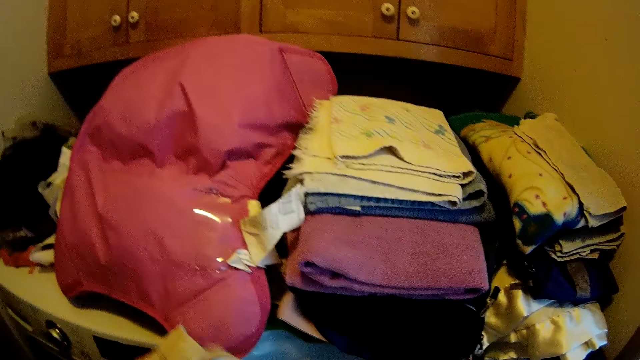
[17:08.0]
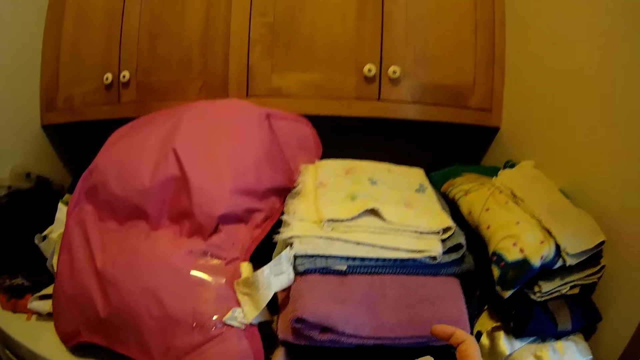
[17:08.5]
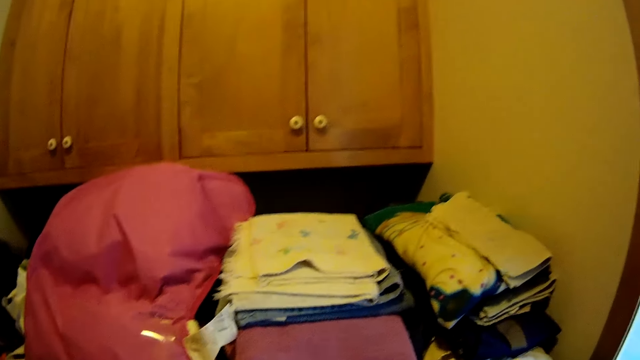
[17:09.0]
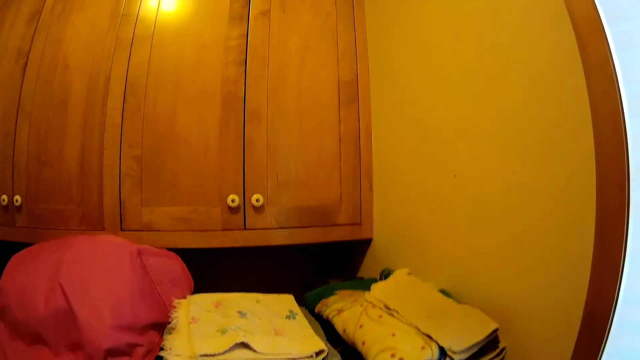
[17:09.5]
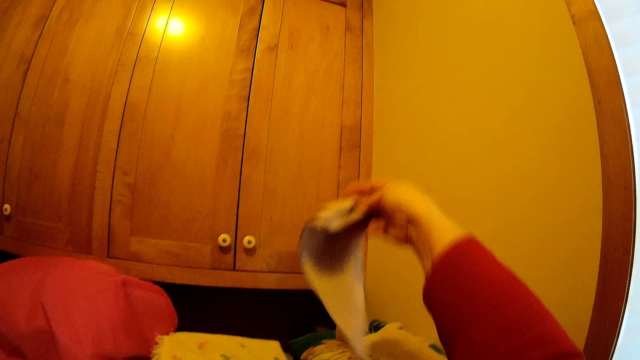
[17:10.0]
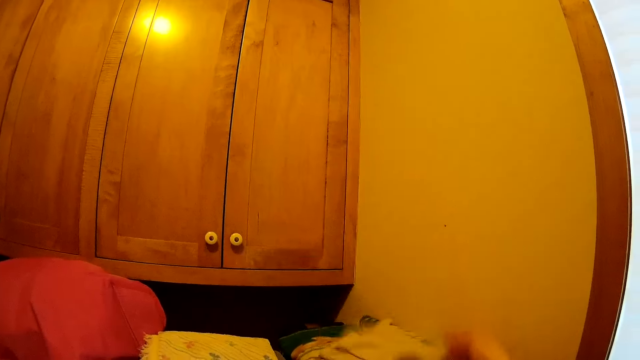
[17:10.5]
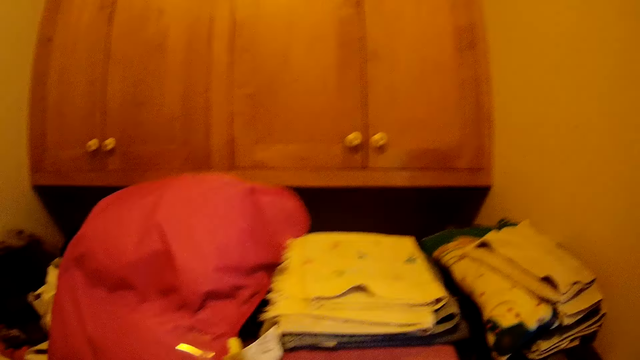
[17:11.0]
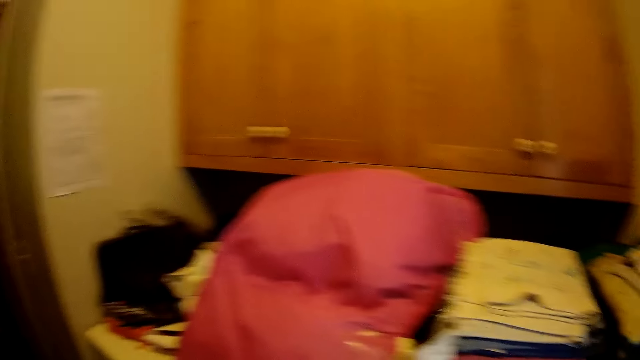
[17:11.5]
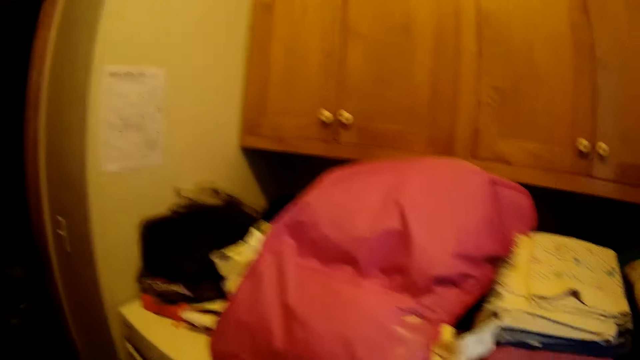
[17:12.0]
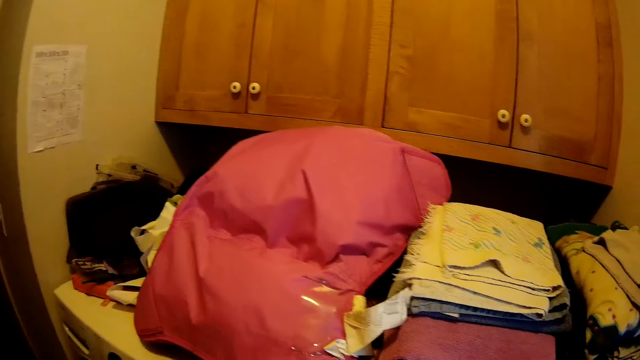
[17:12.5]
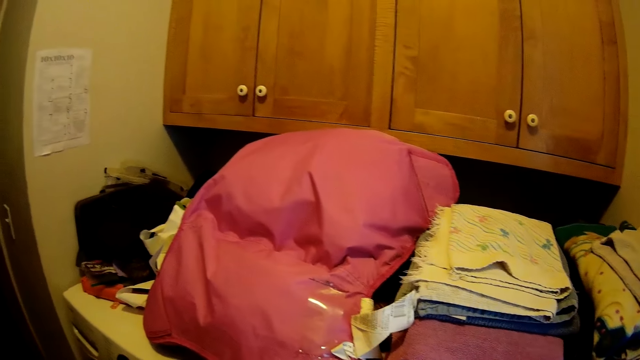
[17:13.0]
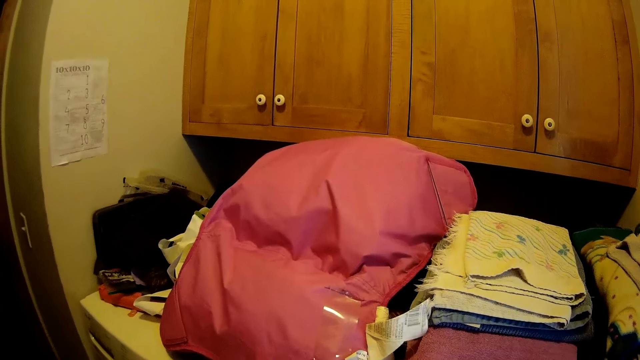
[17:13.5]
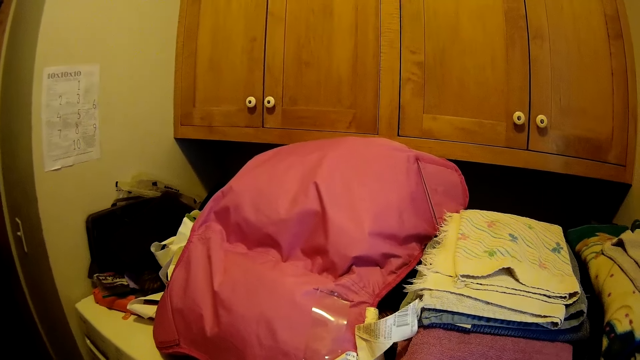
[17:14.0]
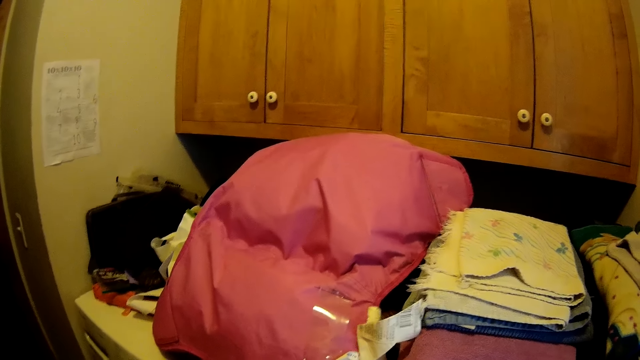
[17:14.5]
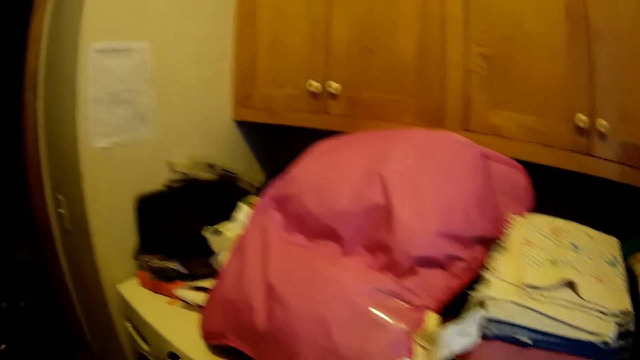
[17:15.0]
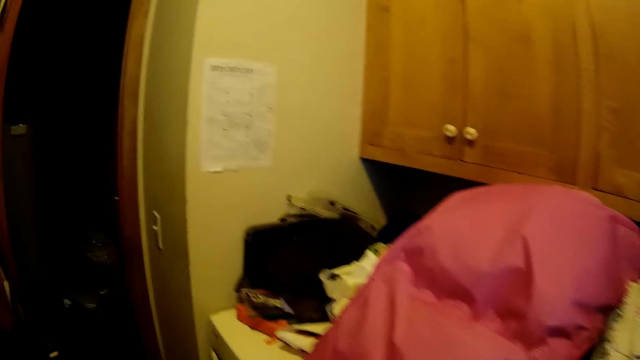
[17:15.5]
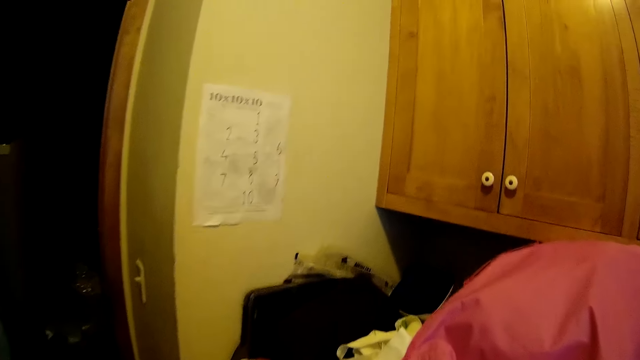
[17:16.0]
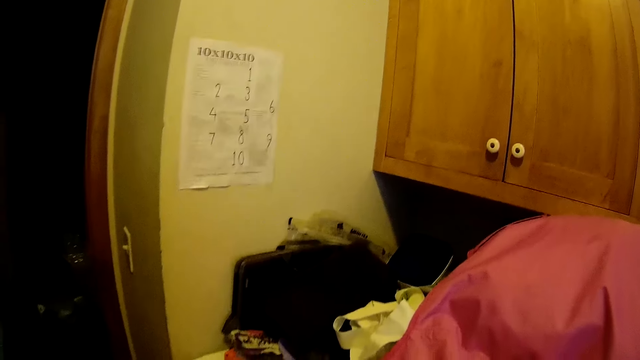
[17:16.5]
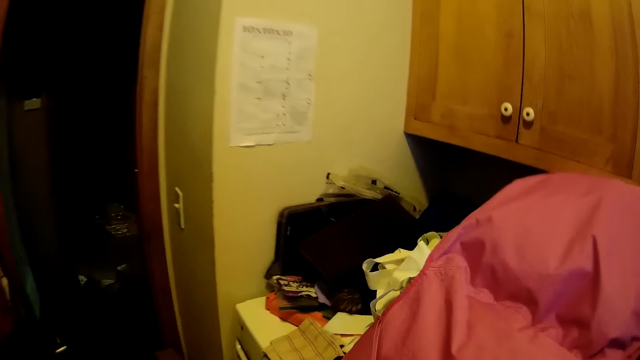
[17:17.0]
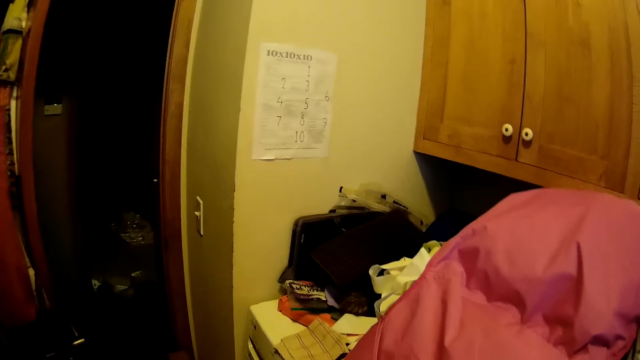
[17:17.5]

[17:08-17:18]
The camera wearer puts the cloth down.

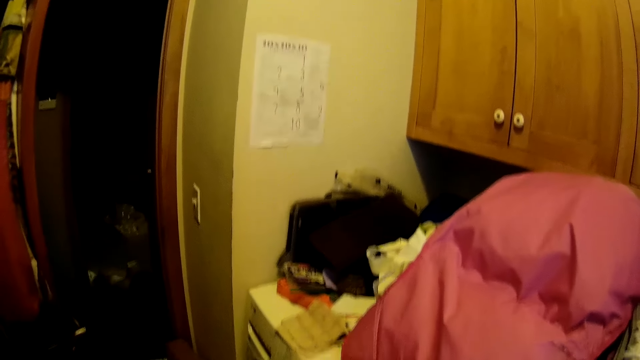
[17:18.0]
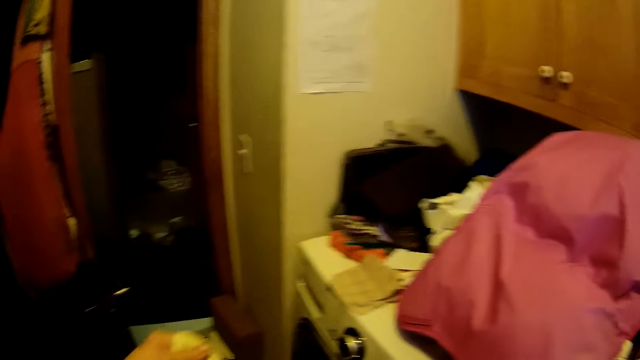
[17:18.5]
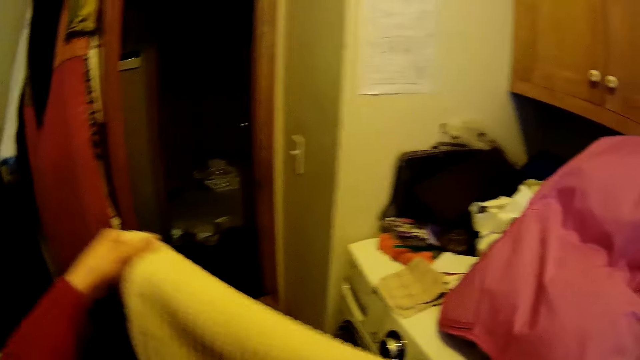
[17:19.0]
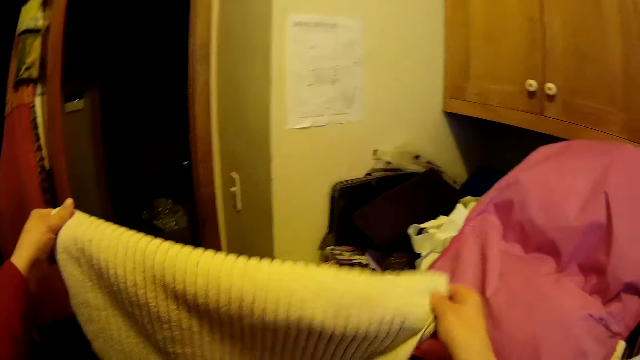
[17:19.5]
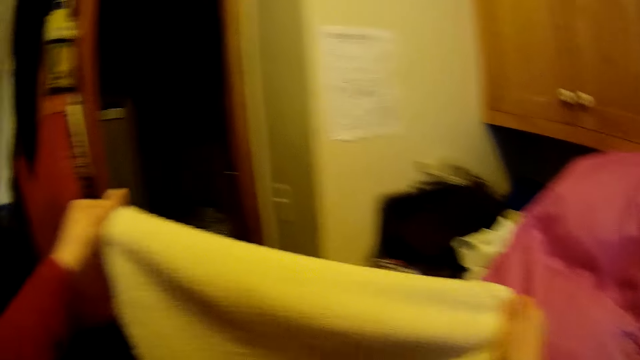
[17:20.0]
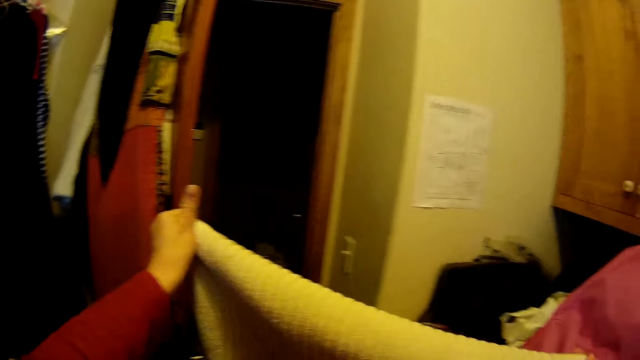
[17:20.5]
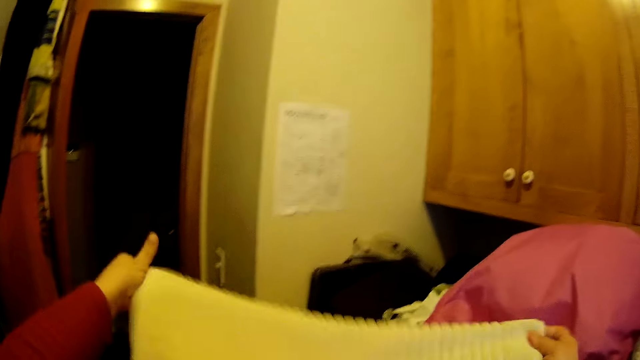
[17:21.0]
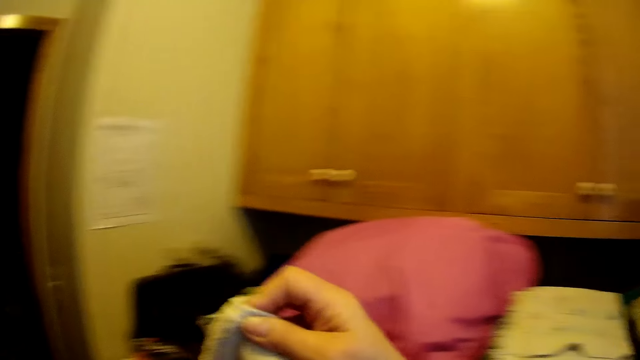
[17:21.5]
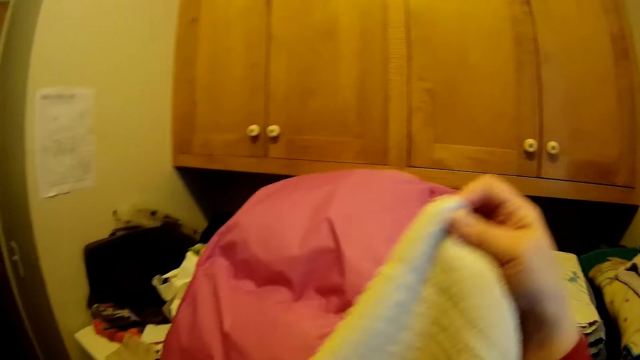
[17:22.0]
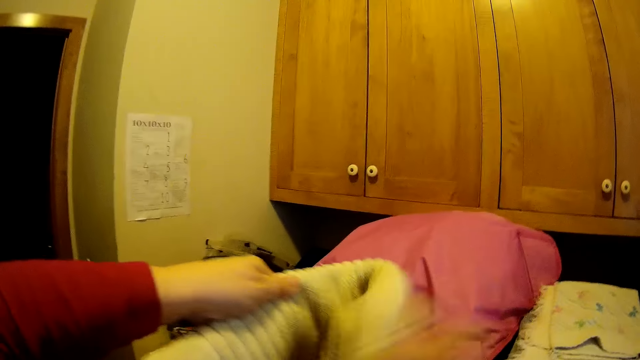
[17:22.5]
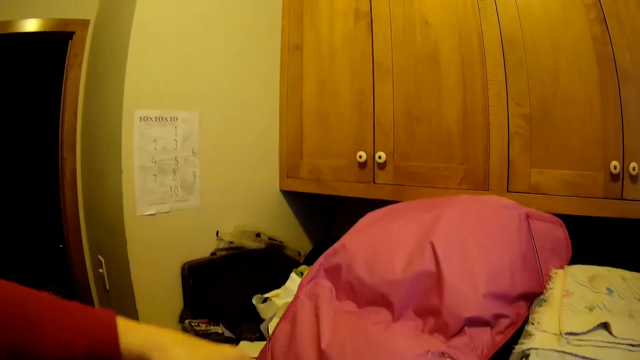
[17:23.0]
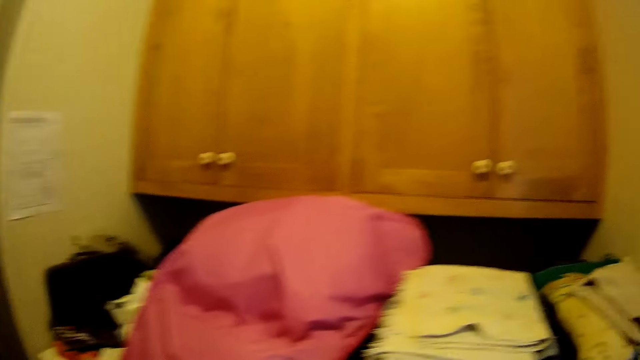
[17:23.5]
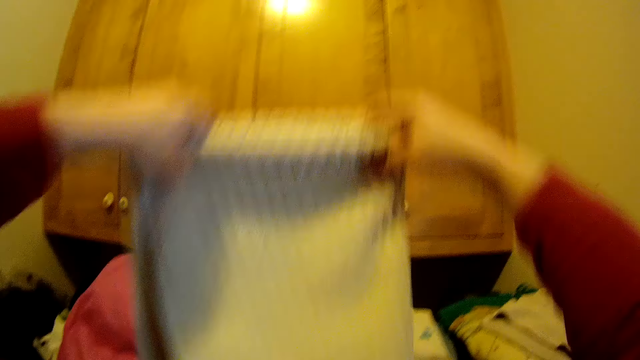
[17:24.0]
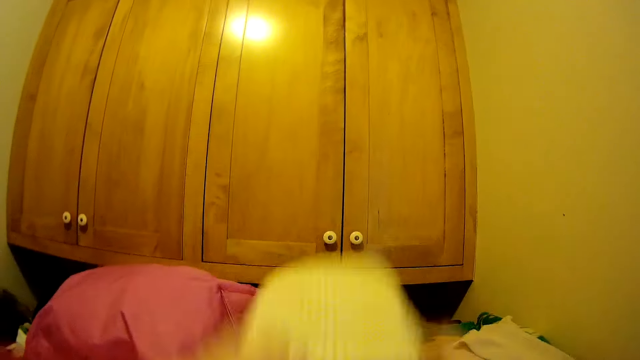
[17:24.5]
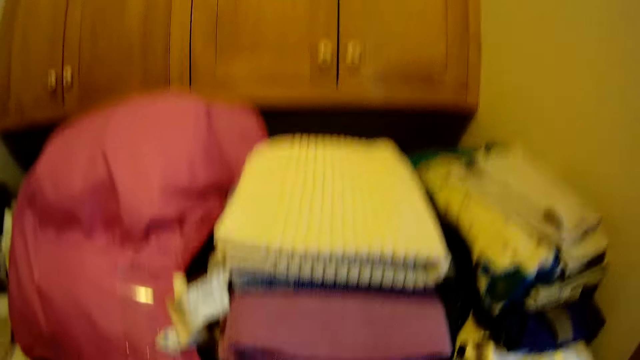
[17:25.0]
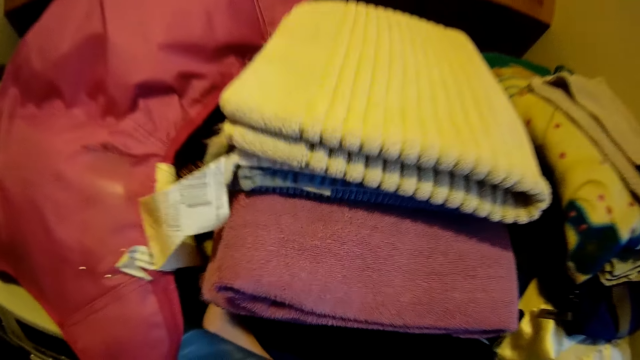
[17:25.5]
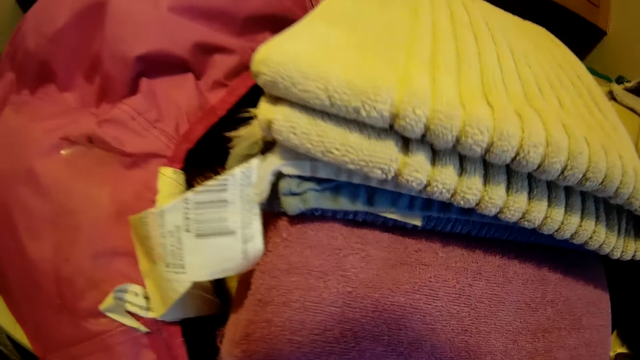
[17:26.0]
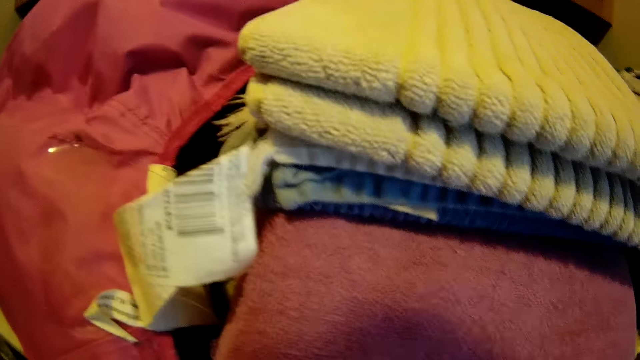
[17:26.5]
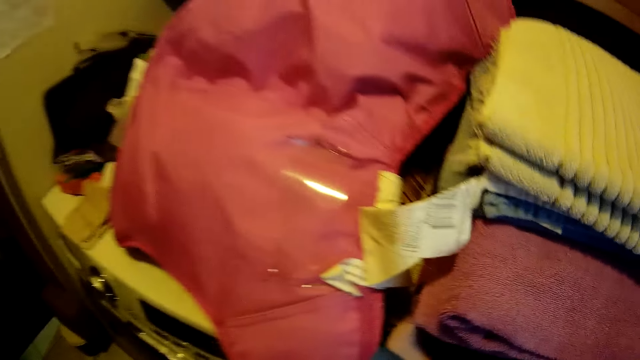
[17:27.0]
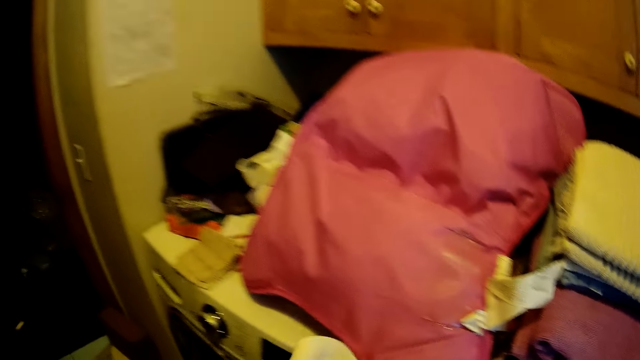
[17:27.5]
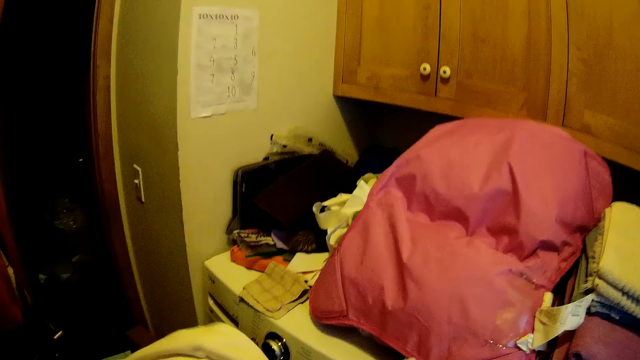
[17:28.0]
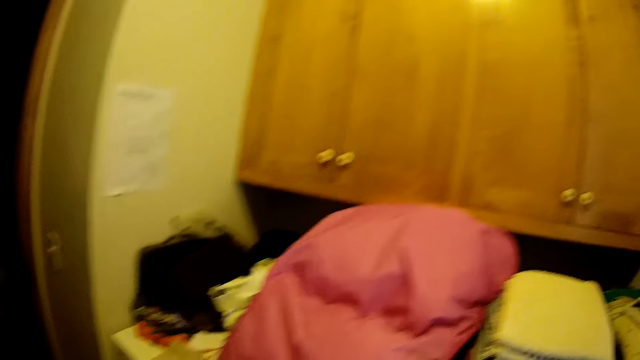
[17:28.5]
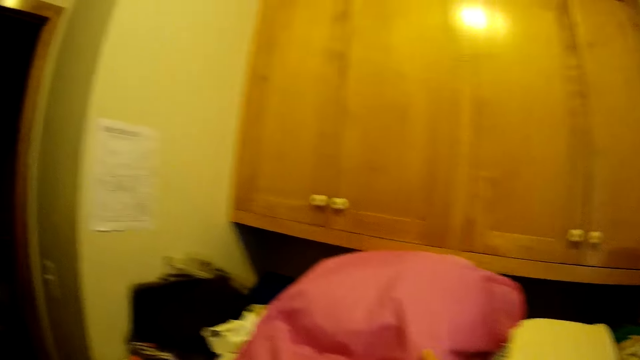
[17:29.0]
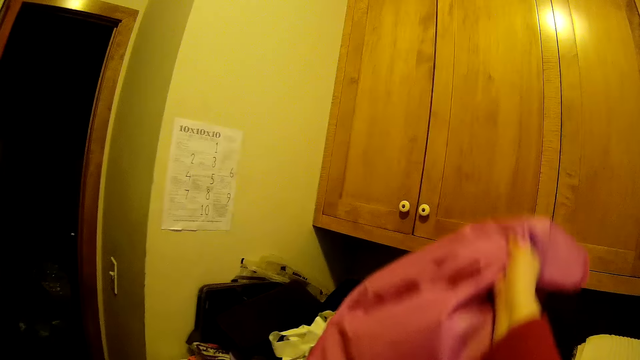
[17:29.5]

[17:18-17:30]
The camera wearer folds clothes.
